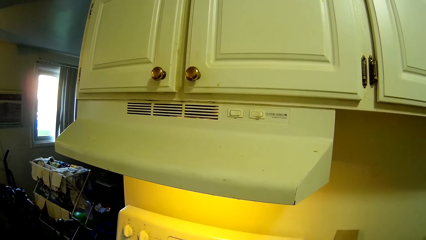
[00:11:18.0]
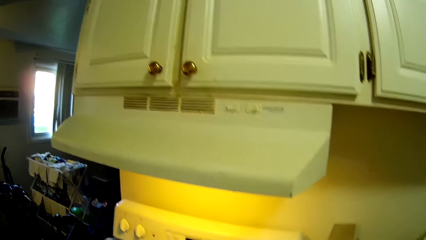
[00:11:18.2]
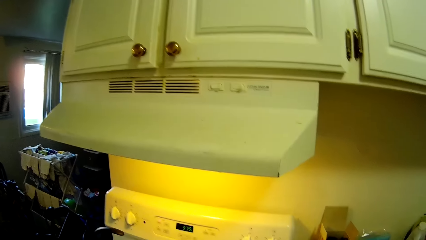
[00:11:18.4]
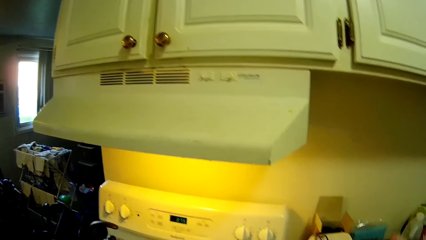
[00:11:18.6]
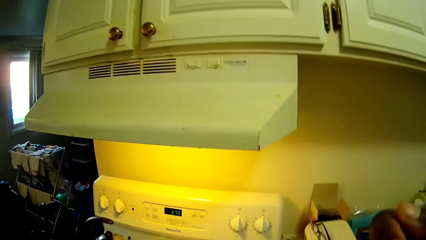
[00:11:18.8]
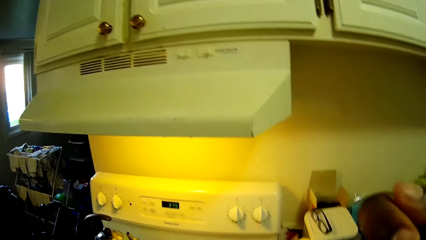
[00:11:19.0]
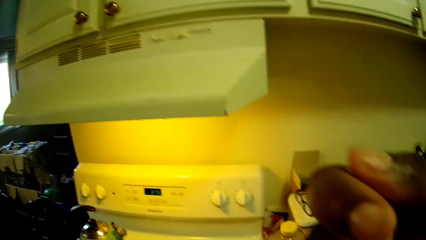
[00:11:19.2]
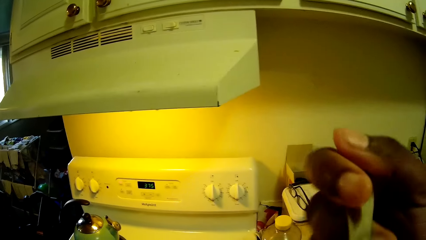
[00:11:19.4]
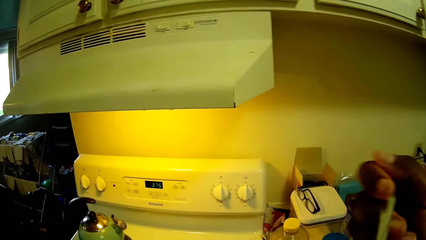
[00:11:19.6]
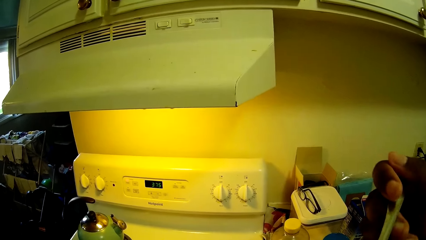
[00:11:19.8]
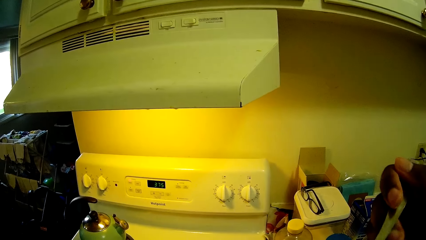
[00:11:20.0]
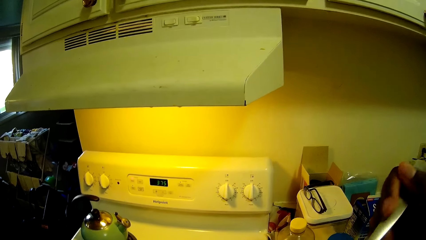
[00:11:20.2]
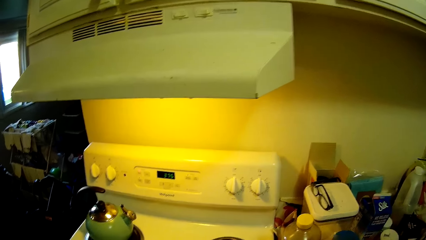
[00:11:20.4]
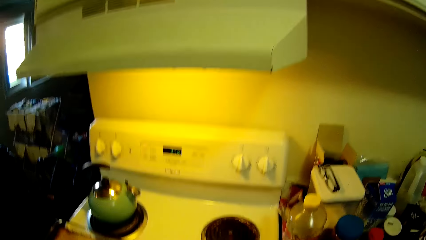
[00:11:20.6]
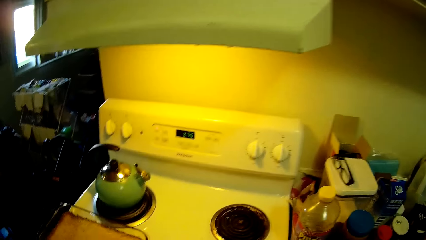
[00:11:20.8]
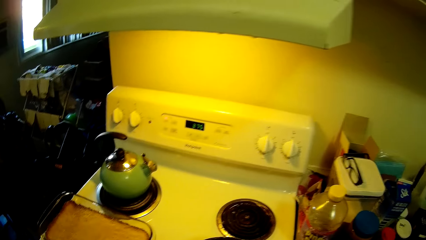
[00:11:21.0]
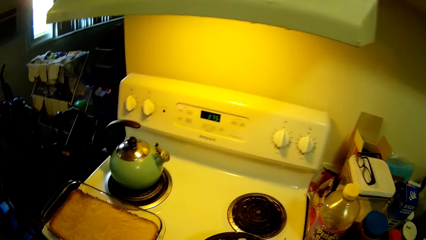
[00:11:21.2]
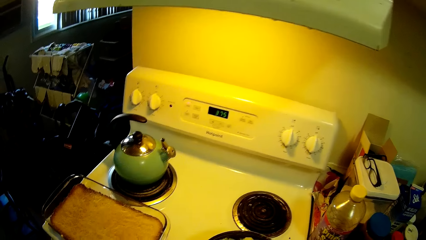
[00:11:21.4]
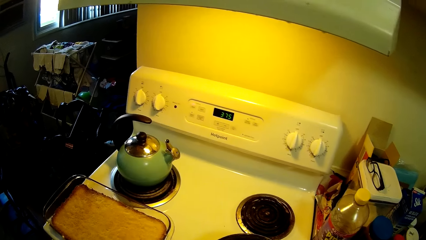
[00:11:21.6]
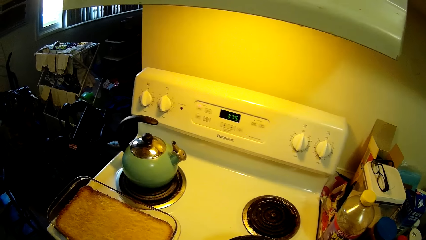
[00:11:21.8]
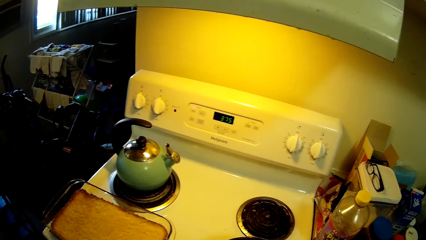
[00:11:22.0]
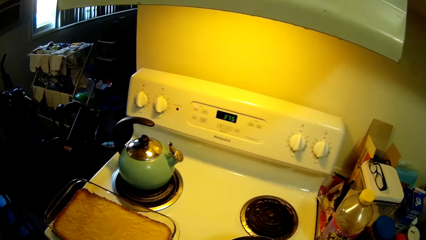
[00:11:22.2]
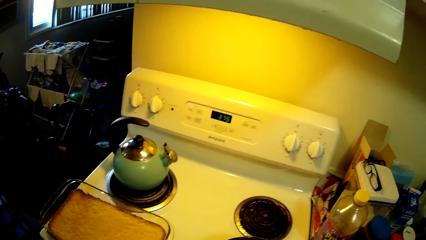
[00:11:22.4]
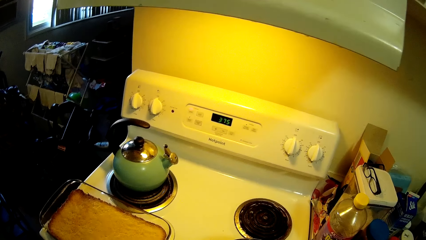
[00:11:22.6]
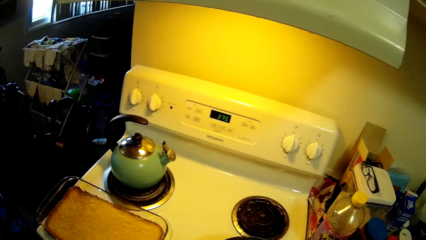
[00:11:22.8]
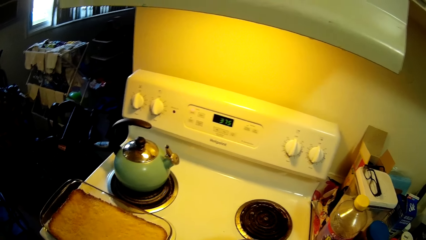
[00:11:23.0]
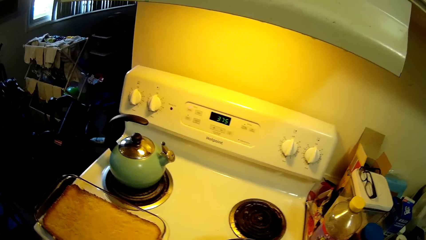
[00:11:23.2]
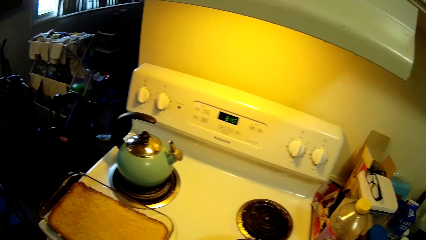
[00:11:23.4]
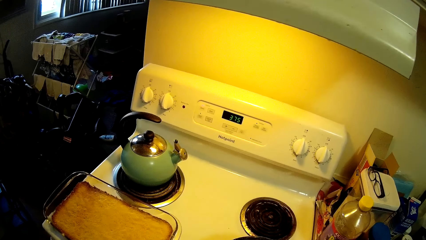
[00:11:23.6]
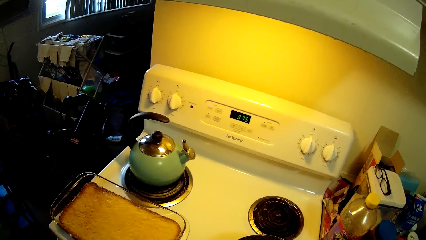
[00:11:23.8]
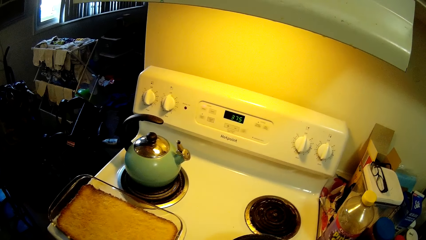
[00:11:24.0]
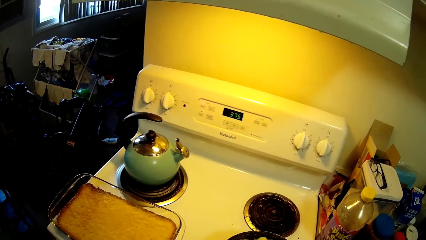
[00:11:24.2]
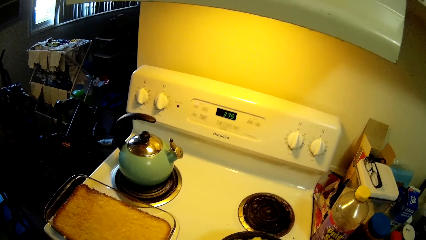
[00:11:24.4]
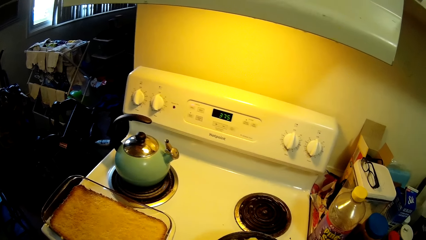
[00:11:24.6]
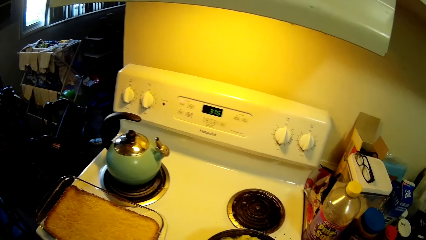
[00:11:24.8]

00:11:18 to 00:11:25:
The camera wearer tastes the mixture.
